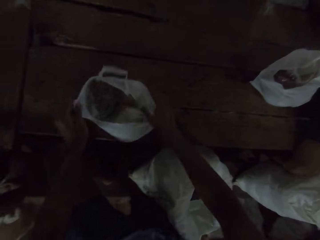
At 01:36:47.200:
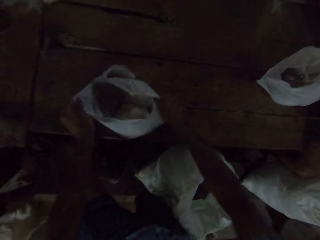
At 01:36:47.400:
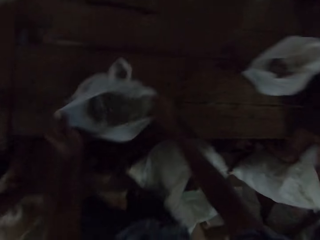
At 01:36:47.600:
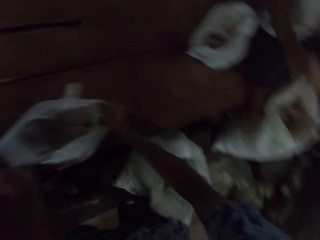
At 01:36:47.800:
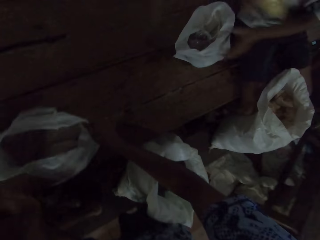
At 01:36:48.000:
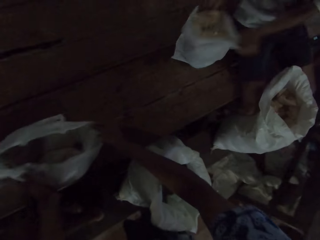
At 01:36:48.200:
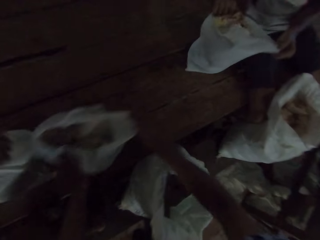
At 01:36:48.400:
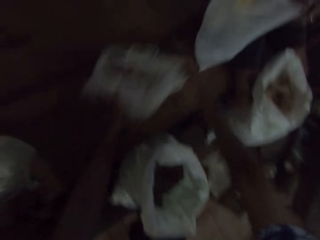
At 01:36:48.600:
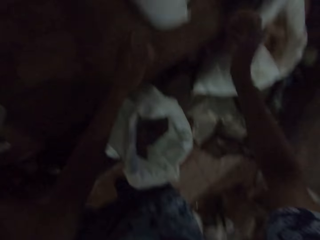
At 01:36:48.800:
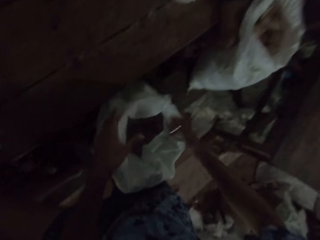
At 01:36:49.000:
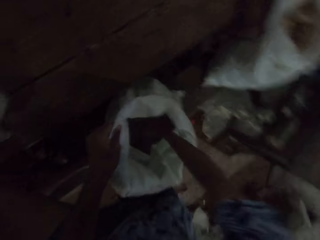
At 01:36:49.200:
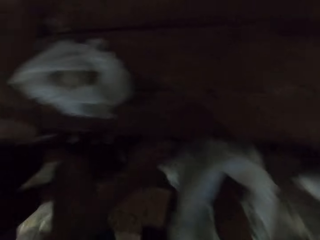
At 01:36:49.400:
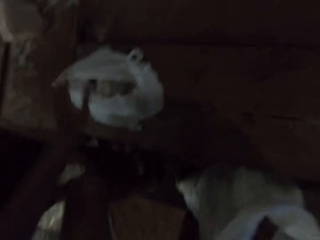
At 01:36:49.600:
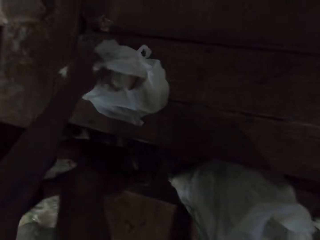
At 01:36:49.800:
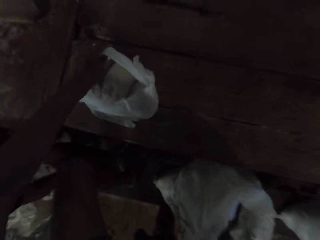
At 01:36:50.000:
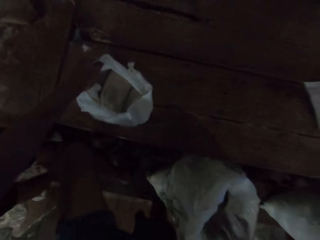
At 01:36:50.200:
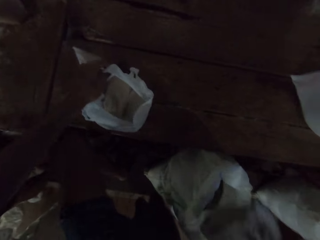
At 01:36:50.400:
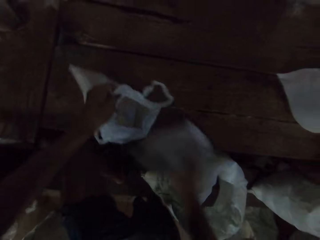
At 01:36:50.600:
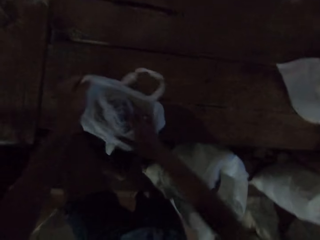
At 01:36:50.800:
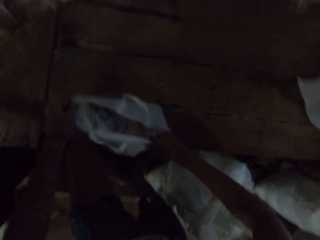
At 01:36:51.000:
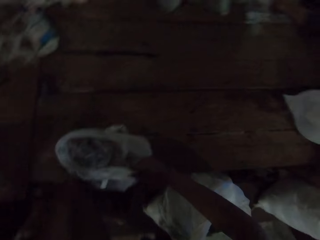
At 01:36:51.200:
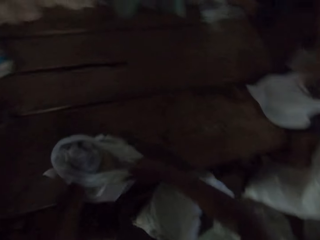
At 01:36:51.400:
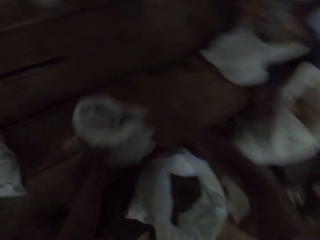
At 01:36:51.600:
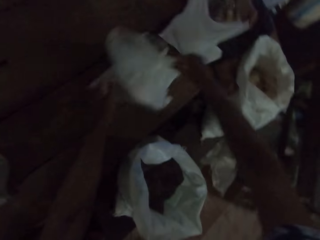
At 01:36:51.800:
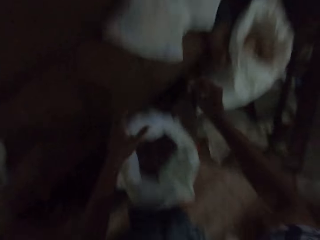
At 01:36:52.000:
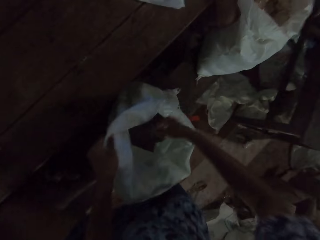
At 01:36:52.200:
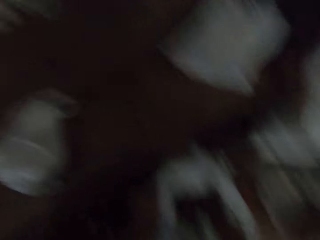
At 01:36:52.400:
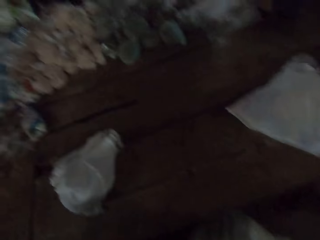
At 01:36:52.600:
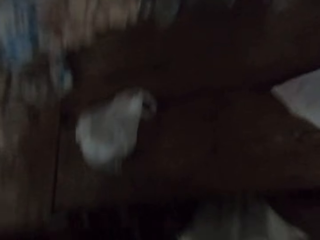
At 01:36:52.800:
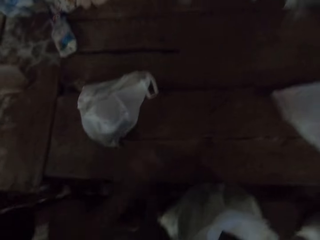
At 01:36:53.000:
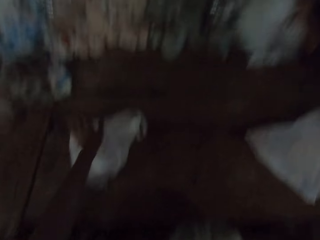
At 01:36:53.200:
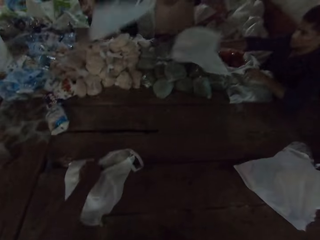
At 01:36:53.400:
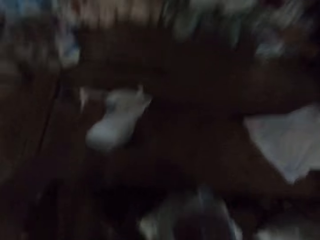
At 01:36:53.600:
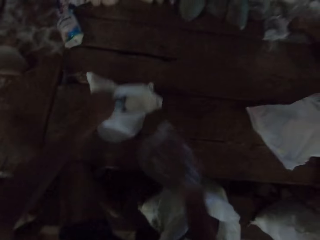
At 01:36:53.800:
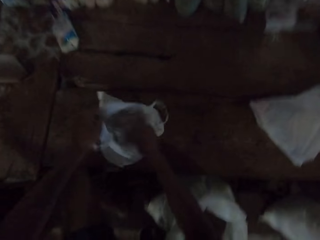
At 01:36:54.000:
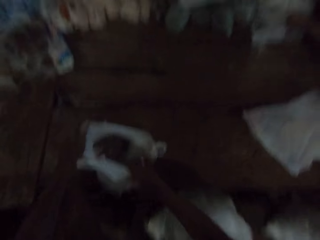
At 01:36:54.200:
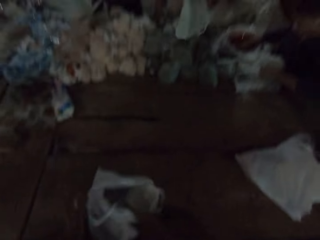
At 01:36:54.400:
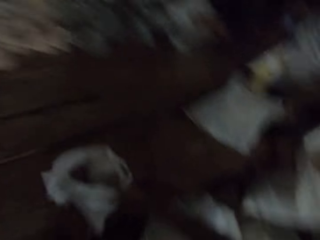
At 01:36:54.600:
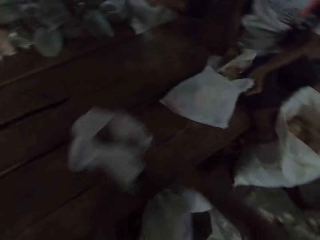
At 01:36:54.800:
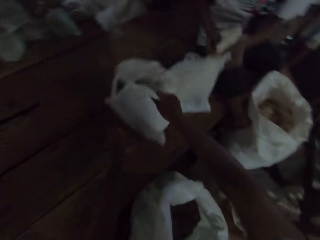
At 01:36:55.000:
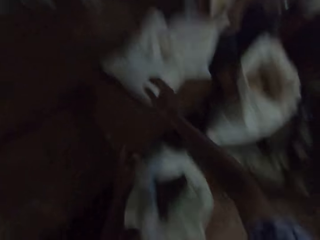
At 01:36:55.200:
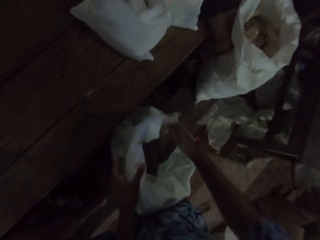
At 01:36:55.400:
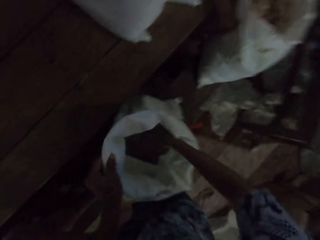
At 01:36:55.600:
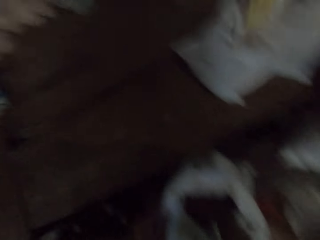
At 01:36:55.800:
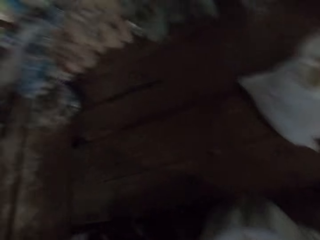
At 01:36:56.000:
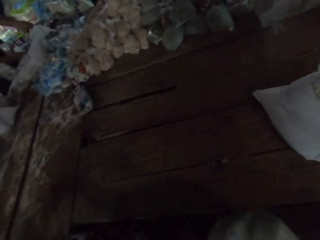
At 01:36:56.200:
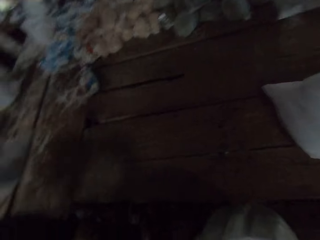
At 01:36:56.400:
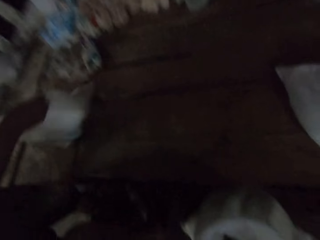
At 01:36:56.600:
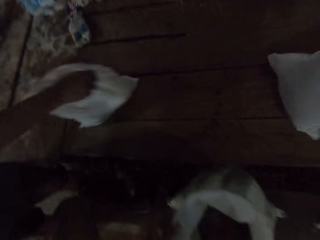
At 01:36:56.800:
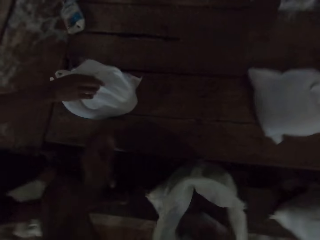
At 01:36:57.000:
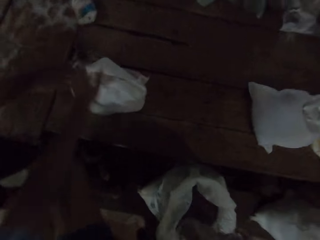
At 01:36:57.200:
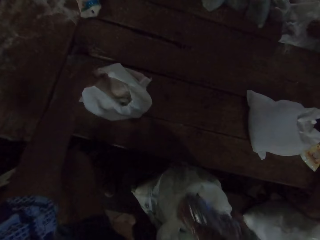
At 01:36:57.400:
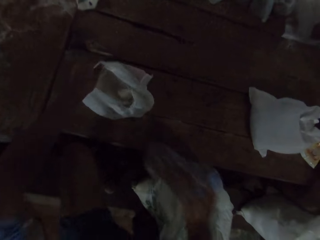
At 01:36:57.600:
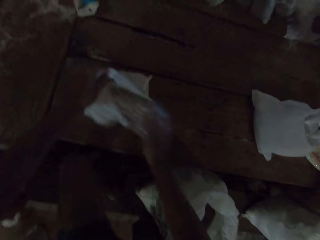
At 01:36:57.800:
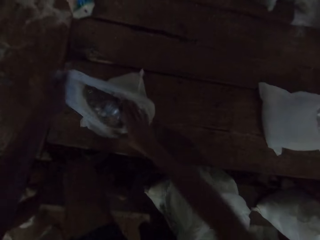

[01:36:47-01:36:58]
The camera wearer puts the pack in a nylon bag or paper bag with his right hand. He adjusts the nylon bag on the table with both hands. A man puts a pack in the nylon bag with his right hand. The camera wearer pushes away the paper bag. He picks a pack of beans from the bag with his right hand. He puts the pack in the nylon bag with his right hand. He adjusts the nylon bag on the table with both hands. He pushes away the paper bag. Another man drops a nylon bag on the table with his right hand. The camera wearer picks a pack from the bag with his right hand. He puts the pack in the nylon bag with his right hand. He adjusts the nylon bag on the table with both hands. He pushes away the paper bag. He picks a pack from the bag with his right hand. The other man drops a nylon bag on the table with his right hand.

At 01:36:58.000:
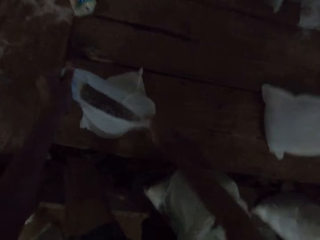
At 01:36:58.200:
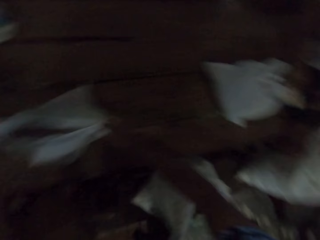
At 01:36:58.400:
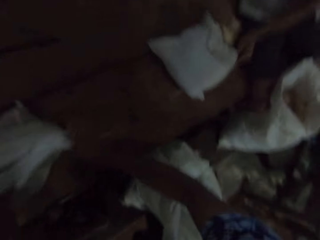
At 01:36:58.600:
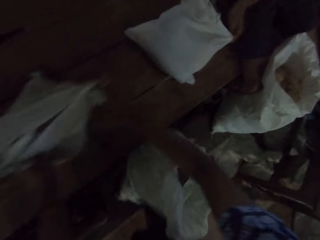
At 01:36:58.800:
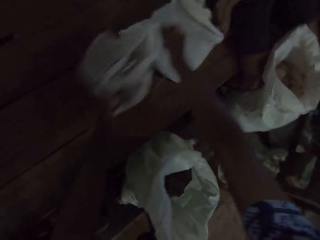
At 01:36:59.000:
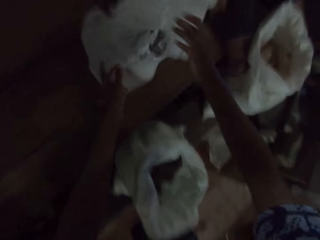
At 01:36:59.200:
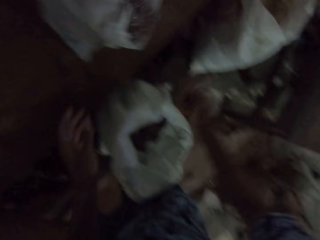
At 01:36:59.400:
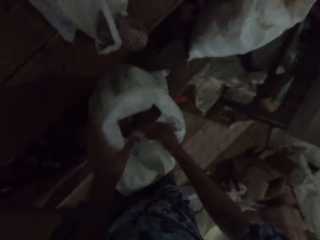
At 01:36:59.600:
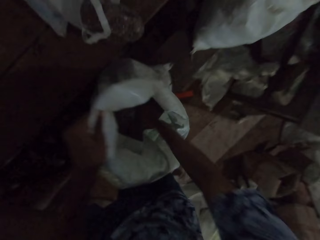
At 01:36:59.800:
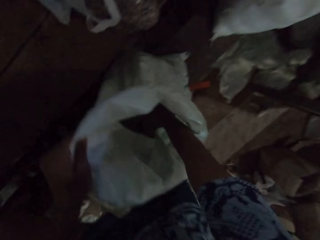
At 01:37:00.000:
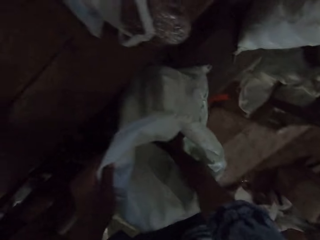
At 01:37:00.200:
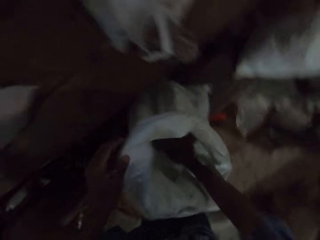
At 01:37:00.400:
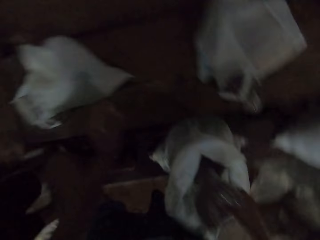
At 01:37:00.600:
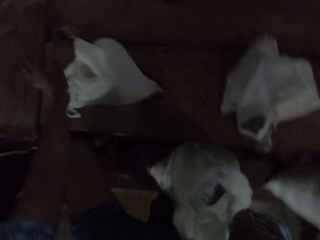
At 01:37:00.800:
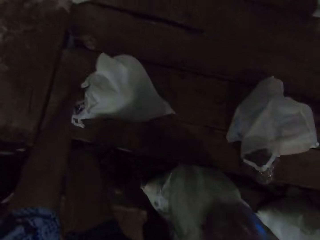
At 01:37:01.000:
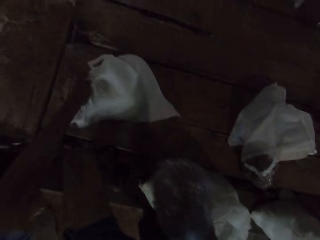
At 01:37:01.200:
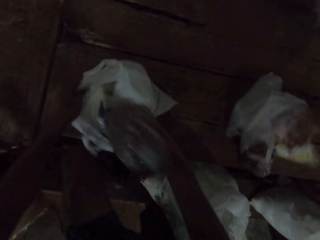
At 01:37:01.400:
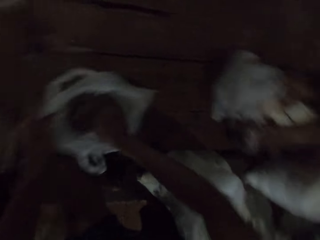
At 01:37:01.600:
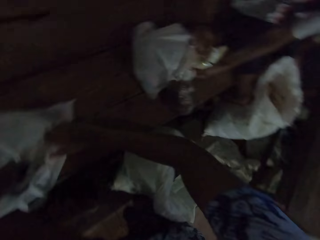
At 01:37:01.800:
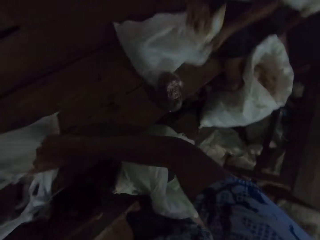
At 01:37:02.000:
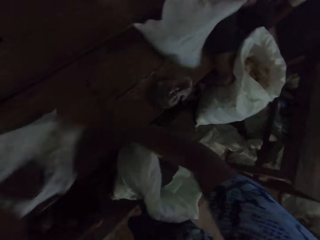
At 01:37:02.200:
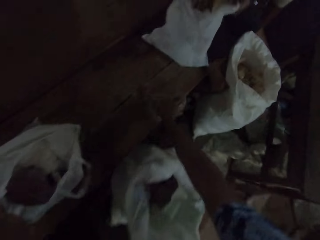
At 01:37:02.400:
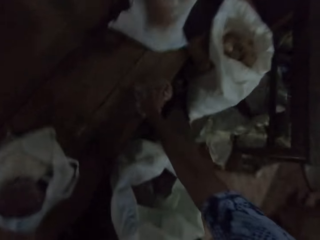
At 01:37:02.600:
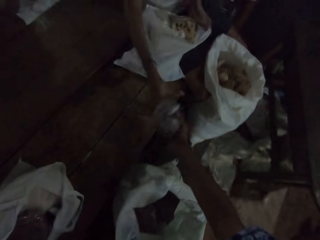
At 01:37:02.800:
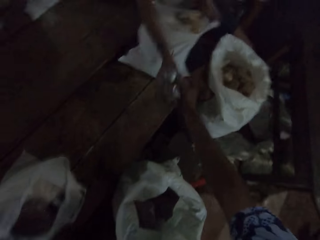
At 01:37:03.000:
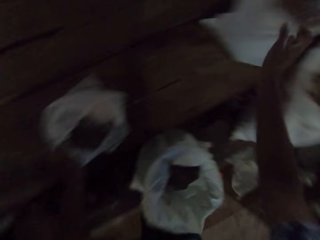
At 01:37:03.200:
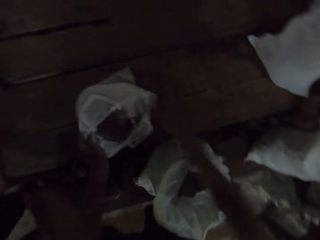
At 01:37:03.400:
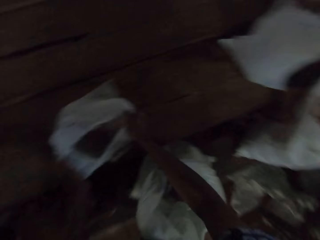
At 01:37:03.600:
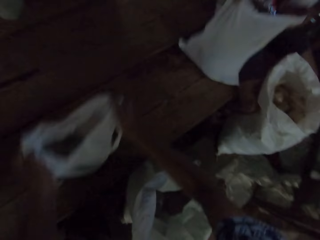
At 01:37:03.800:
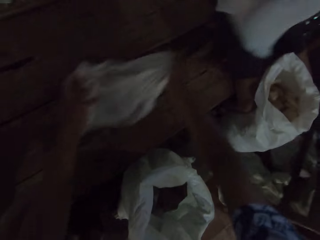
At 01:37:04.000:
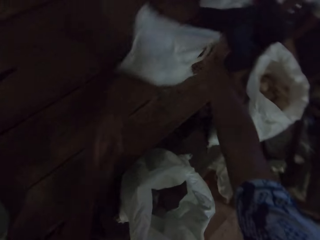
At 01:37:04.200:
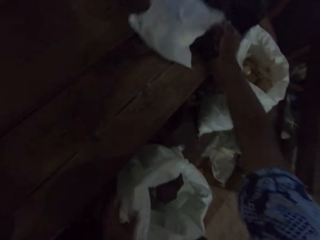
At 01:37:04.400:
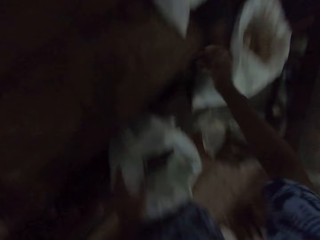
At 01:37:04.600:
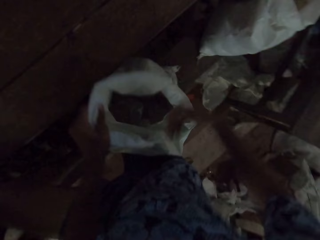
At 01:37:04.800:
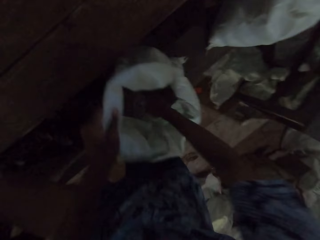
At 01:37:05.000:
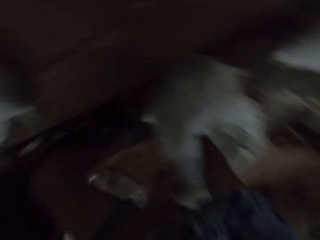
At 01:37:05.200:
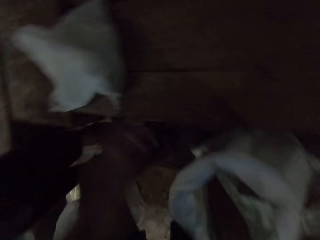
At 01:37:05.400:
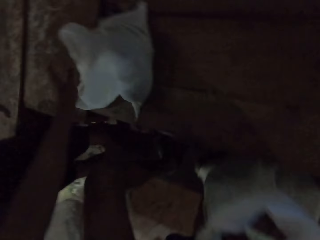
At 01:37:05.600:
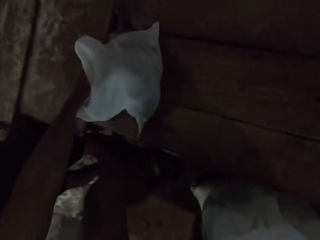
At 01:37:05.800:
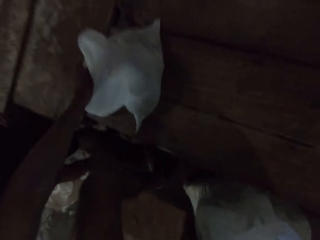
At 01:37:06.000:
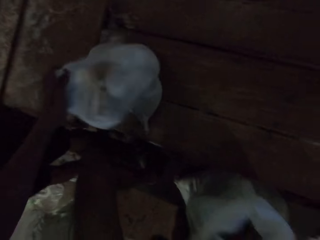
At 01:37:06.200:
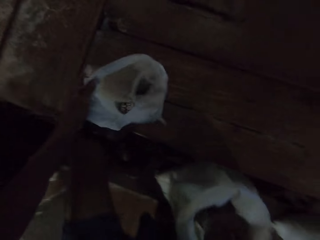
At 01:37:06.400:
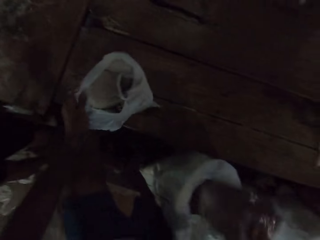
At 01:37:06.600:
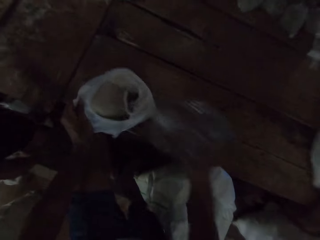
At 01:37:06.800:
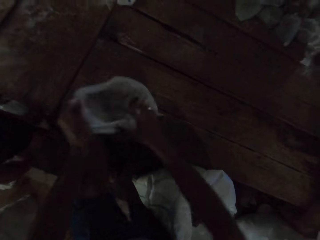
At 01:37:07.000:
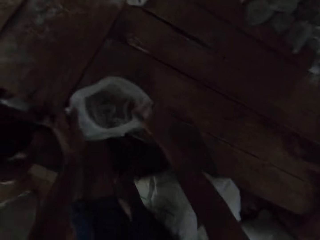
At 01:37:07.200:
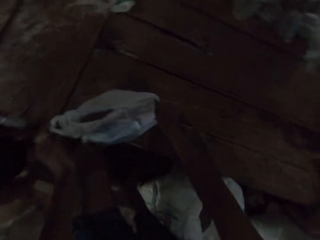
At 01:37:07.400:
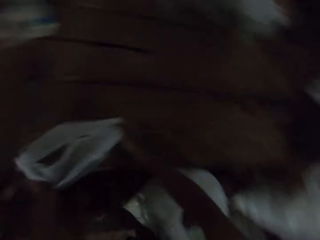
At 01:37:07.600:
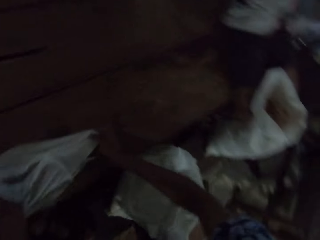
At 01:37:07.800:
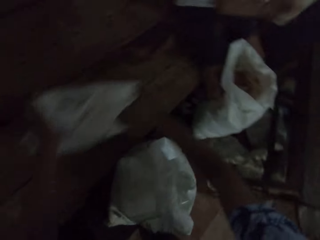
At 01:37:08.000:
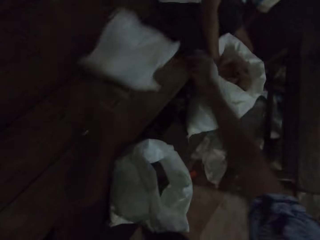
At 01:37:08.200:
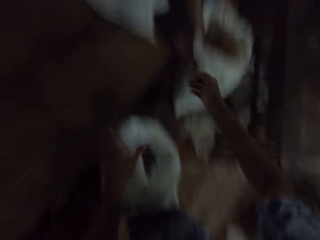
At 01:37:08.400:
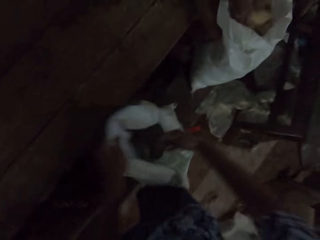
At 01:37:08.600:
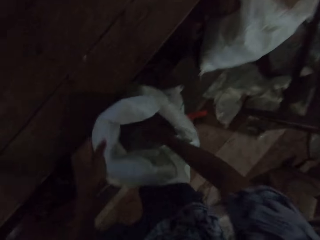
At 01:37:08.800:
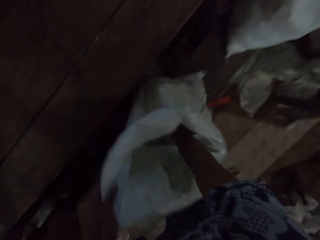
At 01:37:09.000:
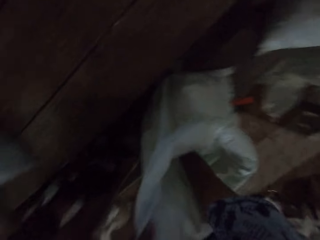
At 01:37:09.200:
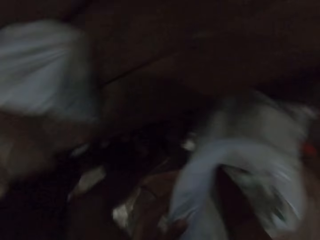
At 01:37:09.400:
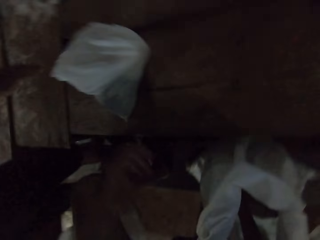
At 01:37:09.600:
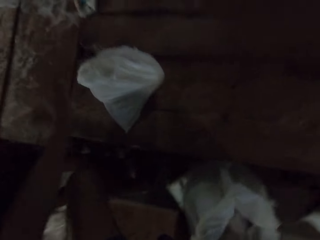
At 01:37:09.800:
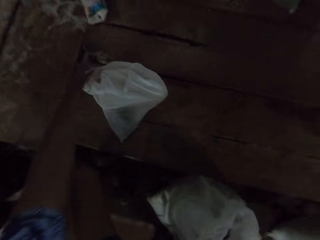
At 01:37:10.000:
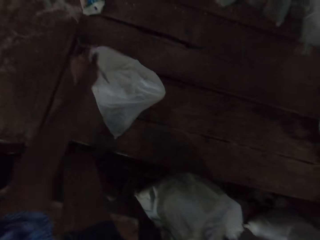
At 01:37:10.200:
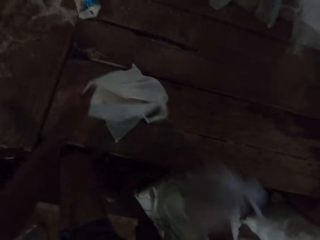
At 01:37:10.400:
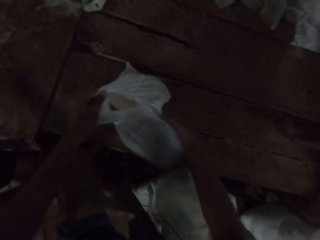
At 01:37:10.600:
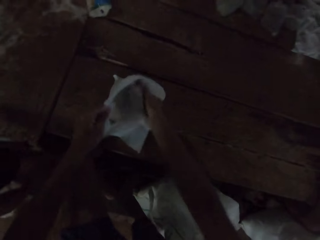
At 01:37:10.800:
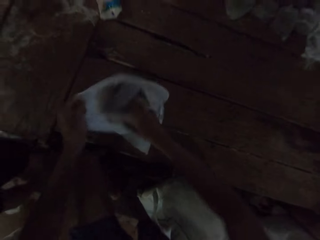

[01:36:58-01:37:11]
The camera wearer puts the pack in a nylon bag or paper bag with his right hand. He adjusts the nylon bag on the table with both hands. He pushes away the paper bag. He picks a pack of beans from the bag with his right hand. He puts the pack in the nylon bag with his right hand. He adjusts the nylon bag on the table with both hands. He picks a pack from the table with his right hand. He passes the pack to a man with his right hand. The man adjusts the bag on the table with both hands. The camera wearer pushes away the paper bag. He picks a pack from the bag with his right hand. He puts the pack in the nylon bag with his right hand. He adjusts the nylon bag on the table with both hands. He pushes away the paper bag. He picks a pack of beans from the bag with his right hand. Another man drops a nylon bag on the table with his right hand. The camera wearer puts the pack in the nylon bag with his right hand.
